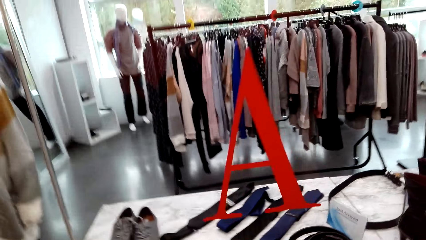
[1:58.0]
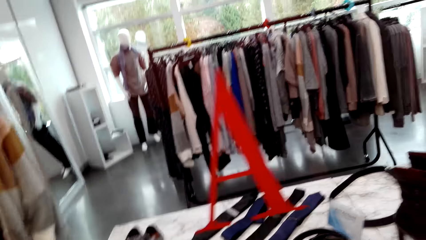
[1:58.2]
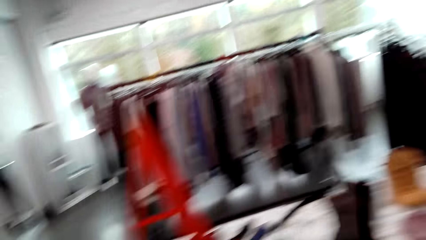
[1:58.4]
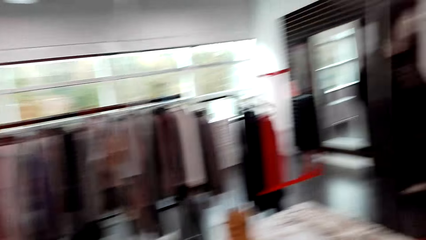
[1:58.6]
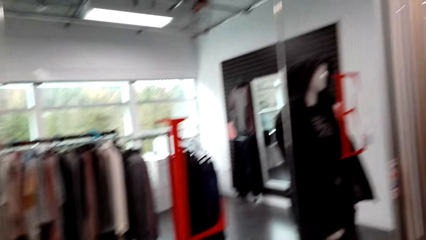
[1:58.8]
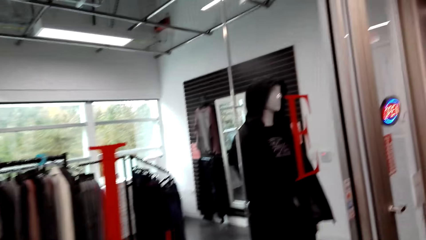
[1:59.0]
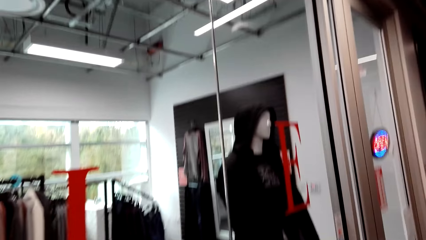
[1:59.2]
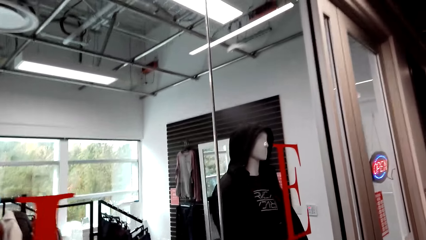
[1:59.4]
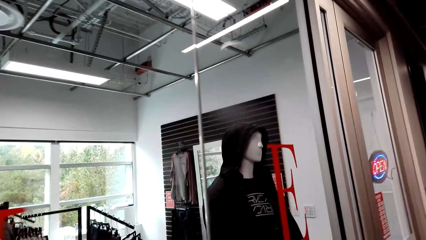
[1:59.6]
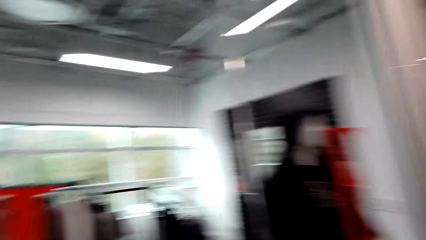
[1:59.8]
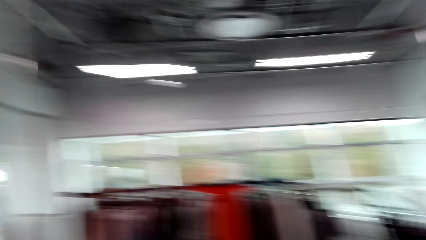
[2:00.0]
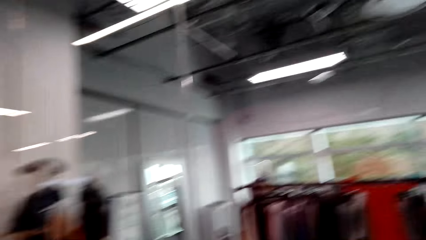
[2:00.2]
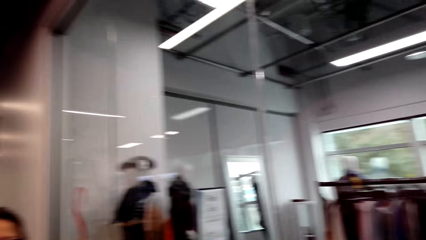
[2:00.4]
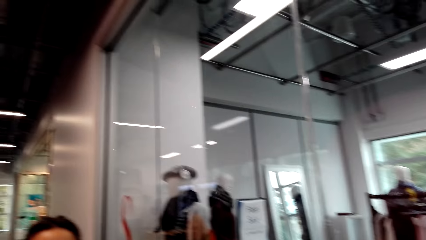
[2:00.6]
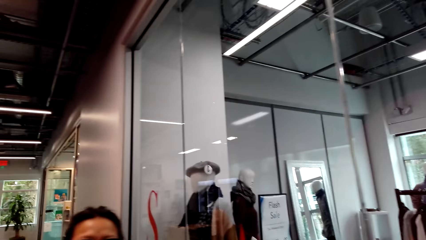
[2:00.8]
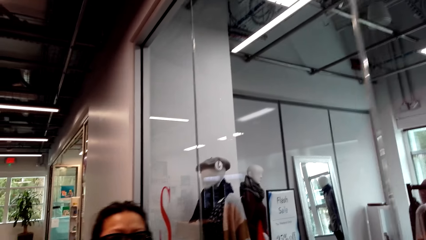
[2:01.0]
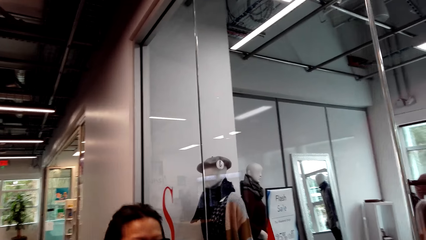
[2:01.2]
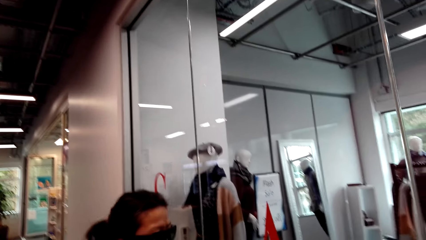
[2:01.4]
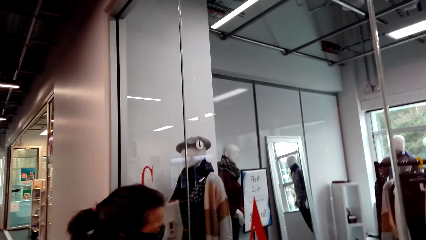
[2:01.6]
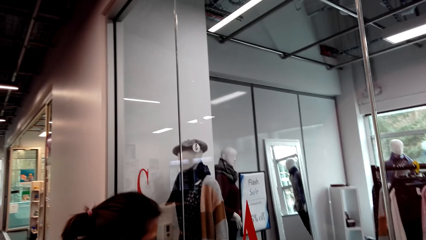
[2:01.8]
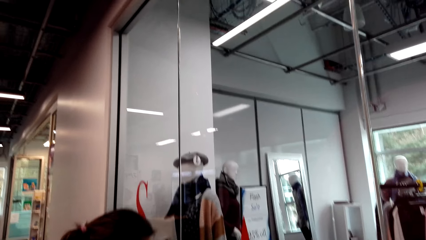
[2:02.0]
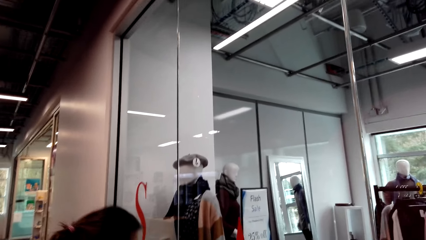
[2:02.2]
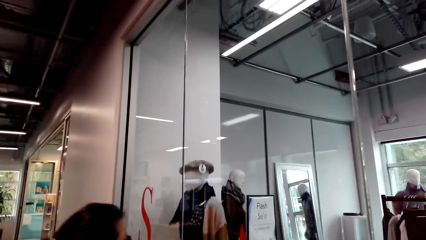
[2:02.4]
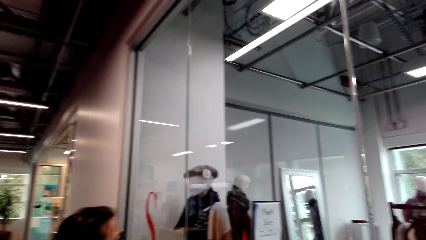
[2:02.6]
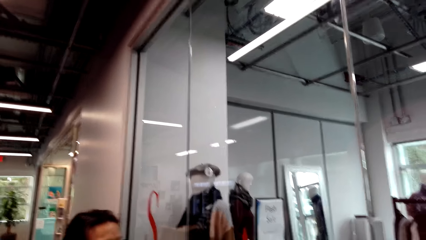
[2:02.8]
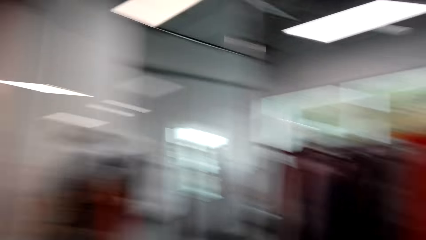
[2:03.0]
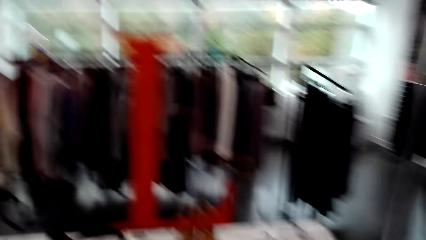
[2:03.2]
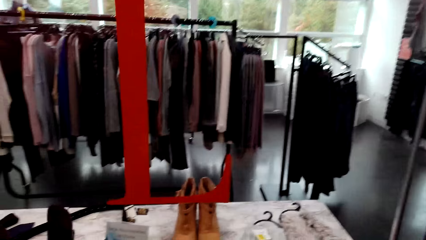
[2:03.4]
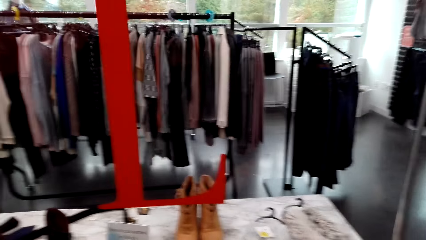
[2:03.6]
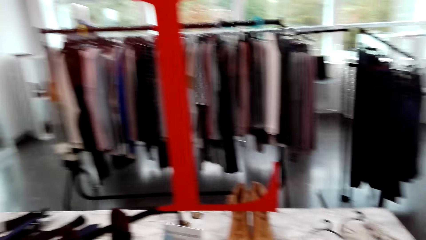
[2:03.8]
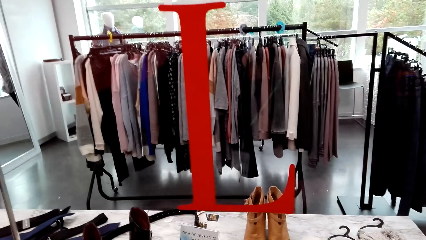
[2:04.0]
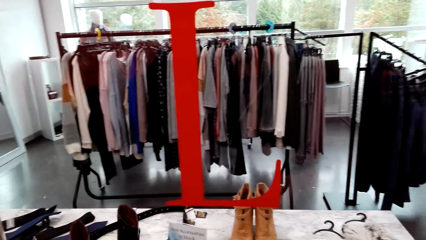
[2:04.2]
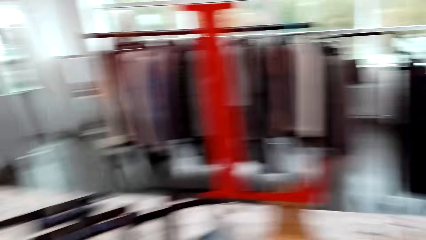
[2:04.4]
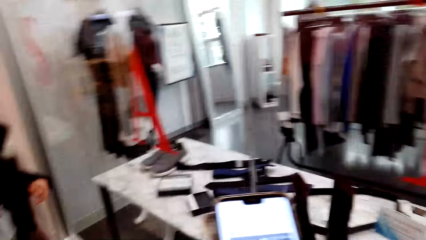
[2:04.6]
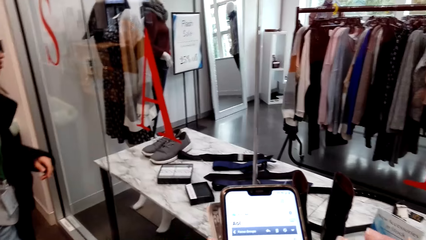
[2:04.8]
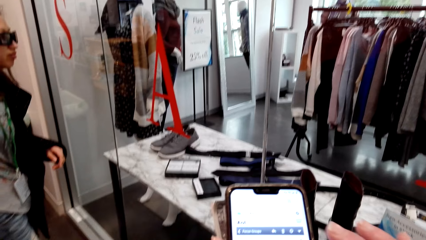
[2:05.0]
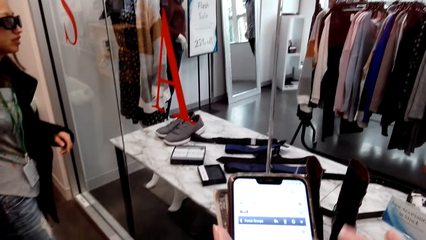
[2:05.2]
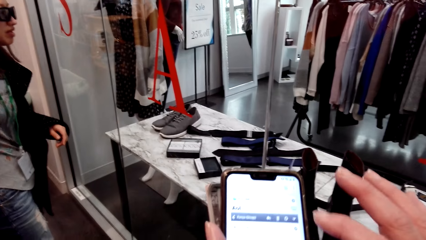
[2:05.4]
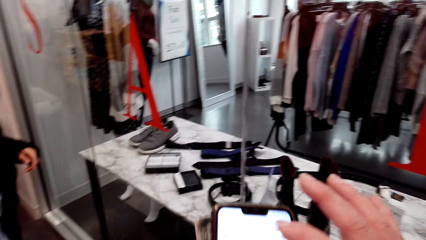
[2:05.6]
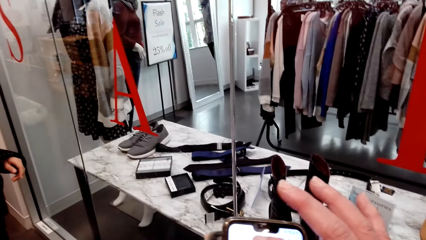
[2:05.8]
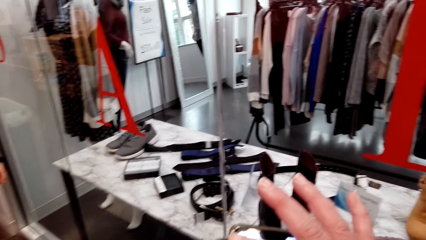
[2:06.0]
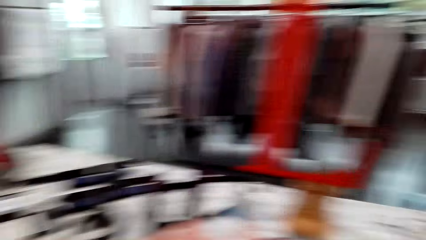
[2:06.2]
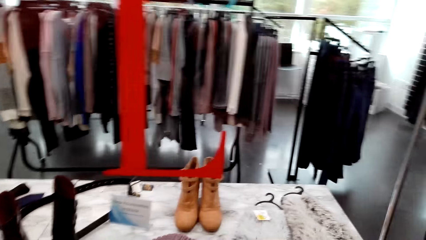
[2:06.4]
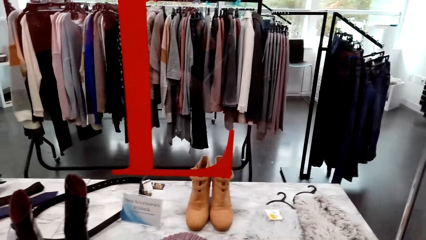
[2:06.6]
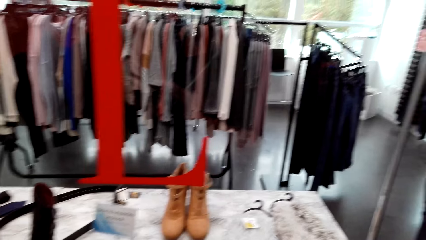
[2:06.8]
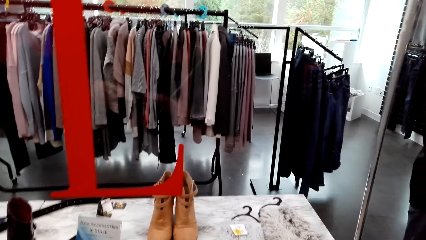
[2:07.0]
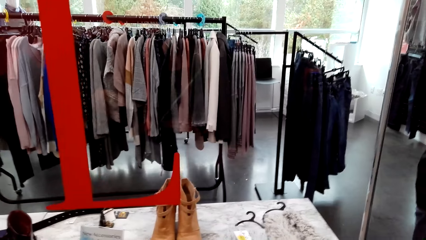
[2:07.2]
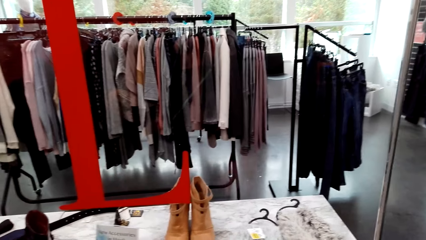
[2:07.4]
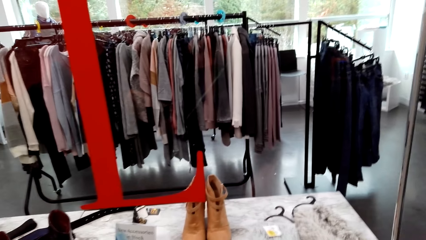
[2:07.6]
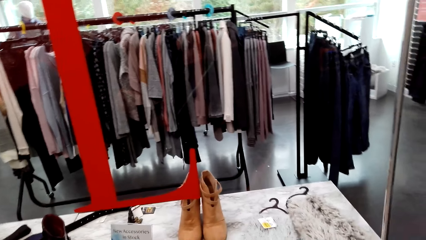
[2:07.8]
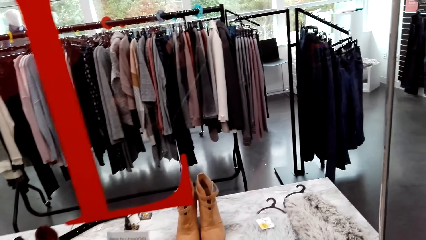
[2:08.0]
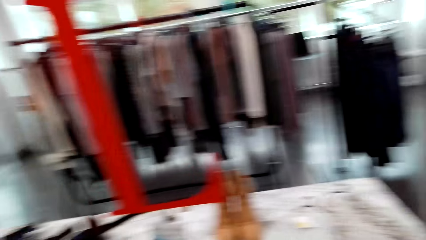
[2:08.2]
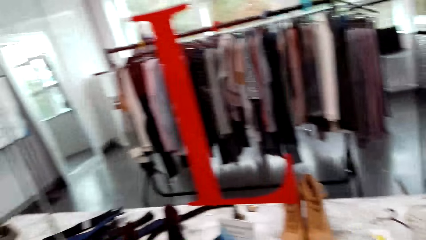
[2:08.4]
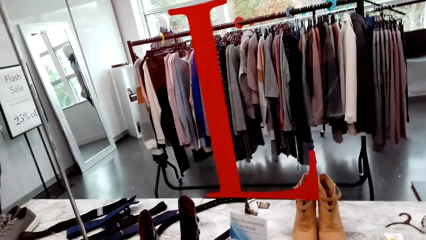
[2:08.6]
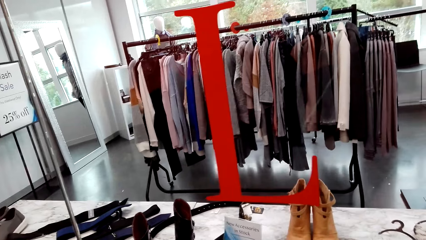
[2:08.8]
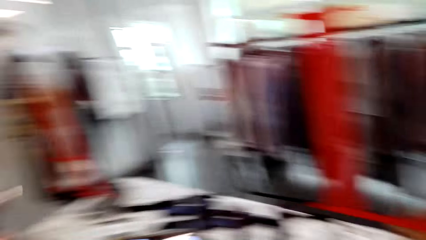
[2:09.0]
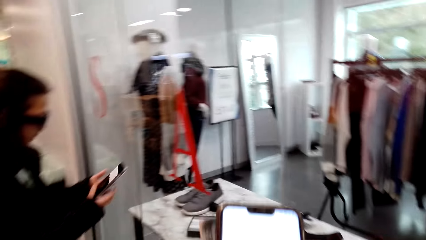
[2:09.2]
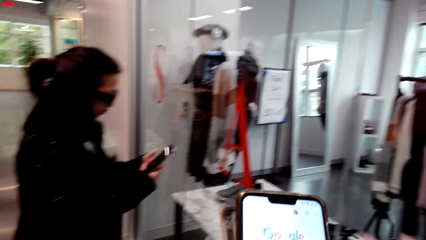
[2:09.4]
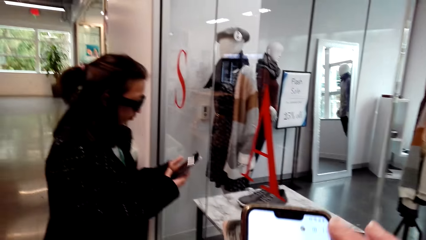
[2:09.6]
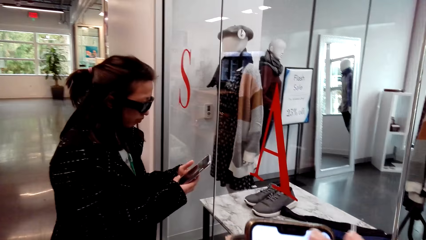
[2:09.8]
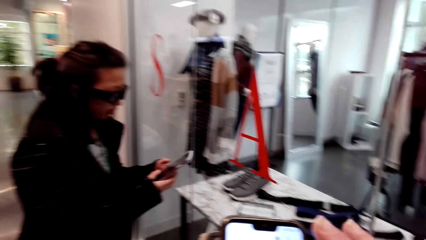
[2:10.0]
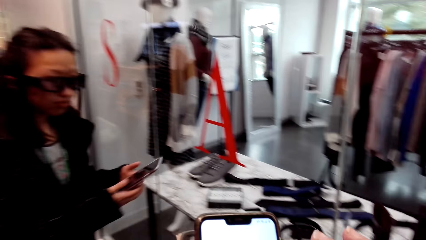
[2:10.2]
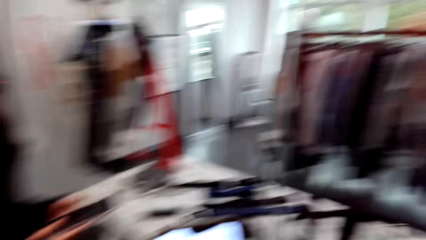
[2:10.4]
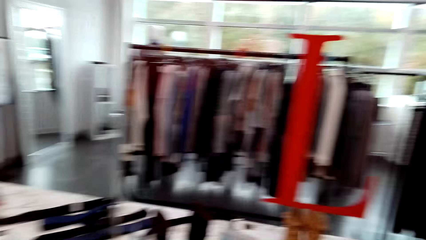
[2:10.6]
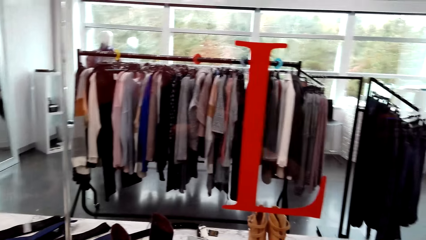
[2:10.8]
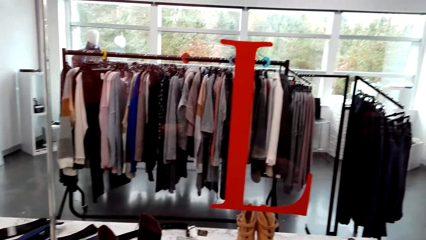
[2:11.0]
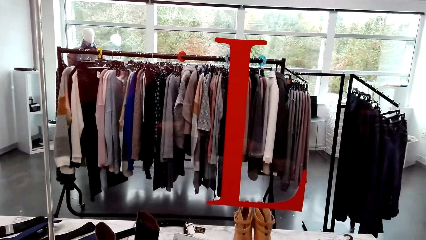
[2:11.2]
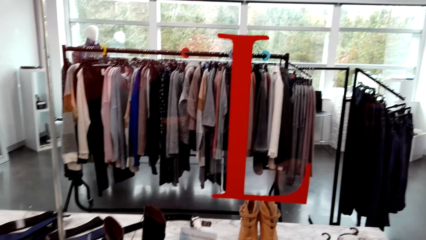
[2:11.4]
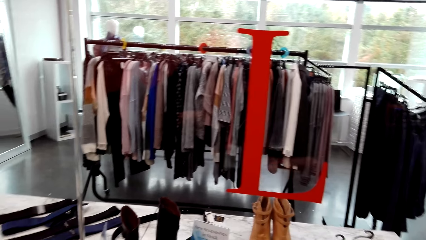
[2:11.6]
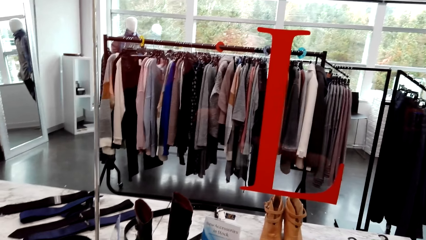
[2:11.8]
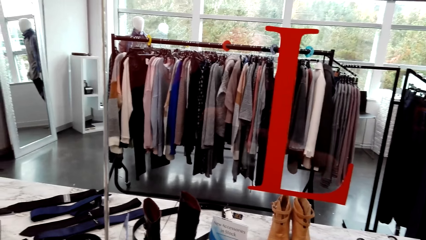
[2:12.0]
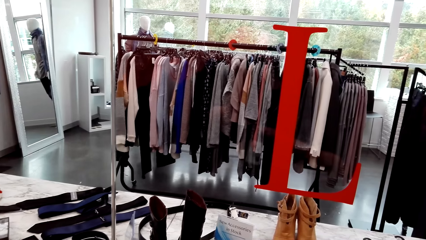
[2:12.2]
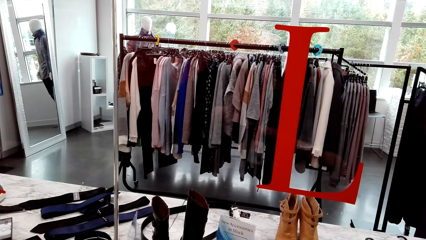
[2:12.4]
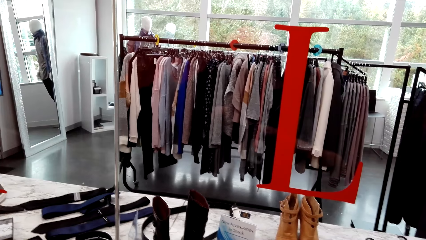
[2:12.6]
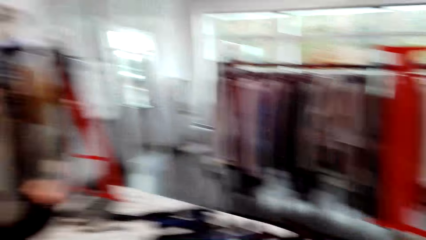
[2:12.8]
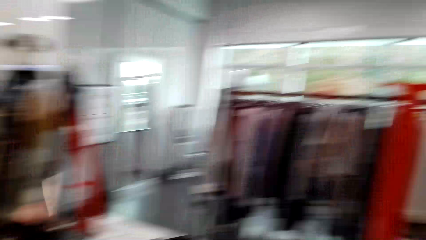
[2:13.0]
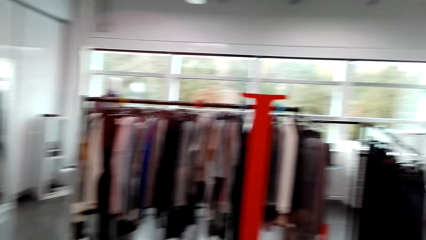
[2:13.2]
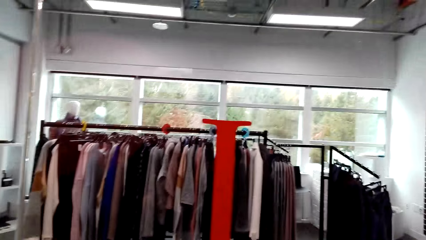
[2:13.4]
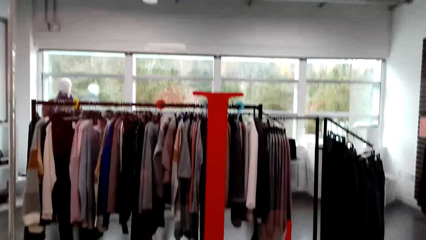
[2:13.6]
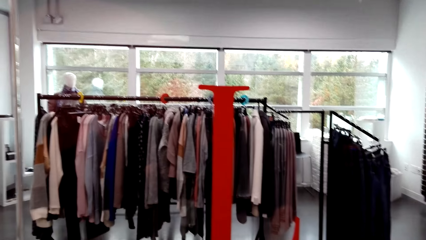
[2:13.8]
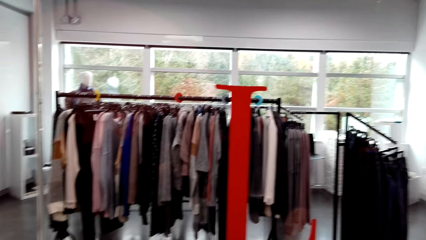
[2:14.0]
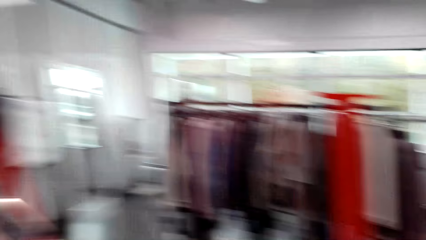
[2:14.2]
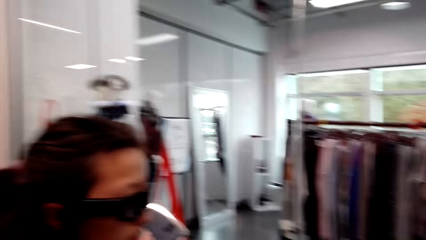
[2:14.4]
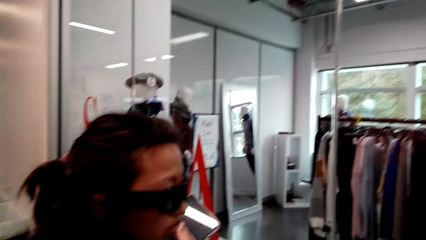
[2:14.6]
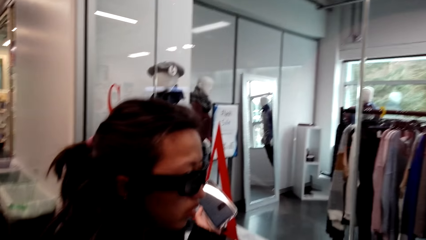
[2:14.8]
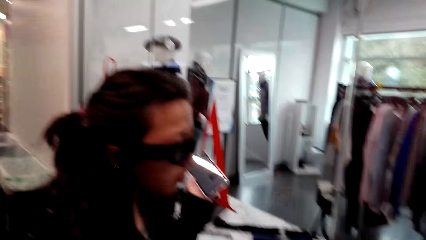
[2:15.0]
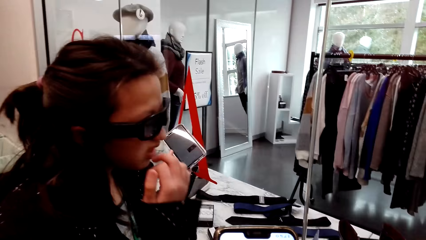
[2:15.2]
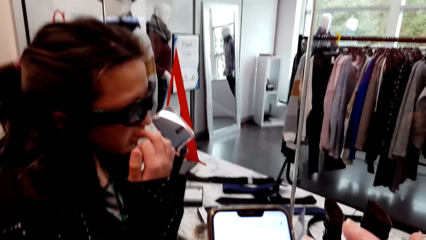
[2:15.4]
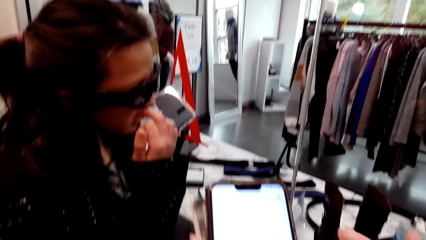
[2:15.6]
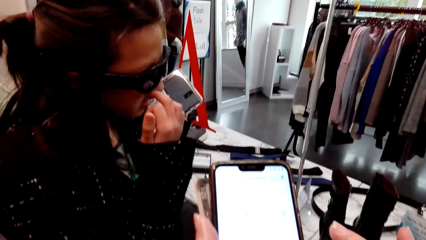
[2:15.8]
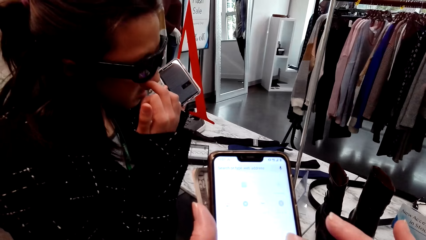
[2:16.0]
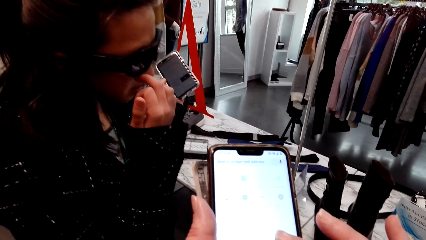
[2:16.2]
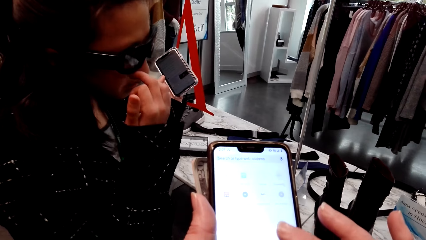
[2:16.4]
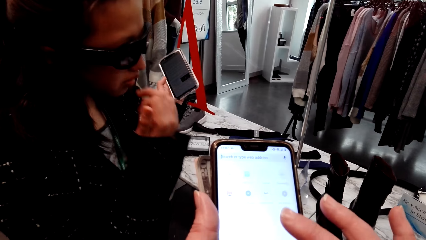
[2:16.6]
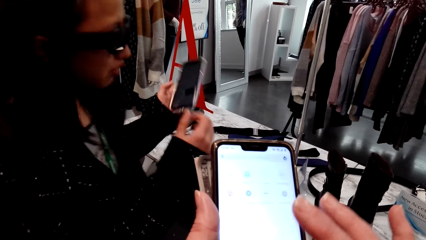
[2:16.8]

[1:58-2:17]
The camera wearer looks around. They scroll the phone. They look around. They speak to a woman. The woman uses the phone. The camera wearer looks around. The woman speaks to the camera wearer. The woman touches the nose.
